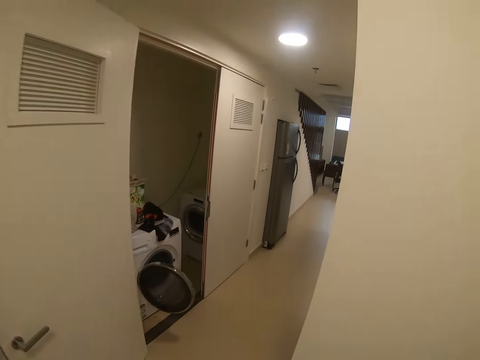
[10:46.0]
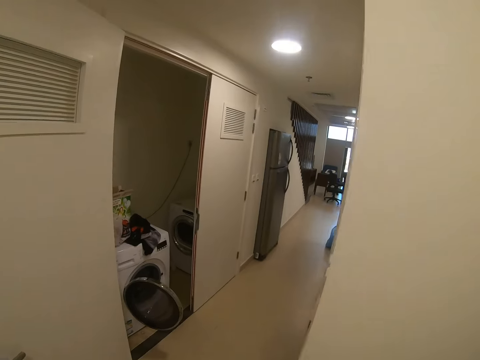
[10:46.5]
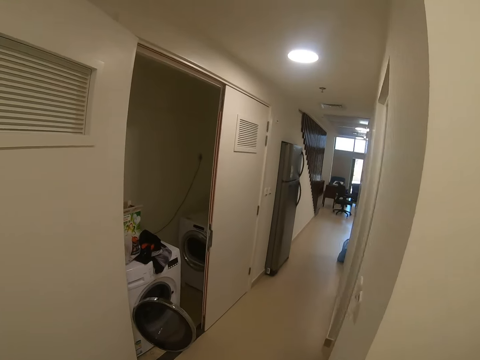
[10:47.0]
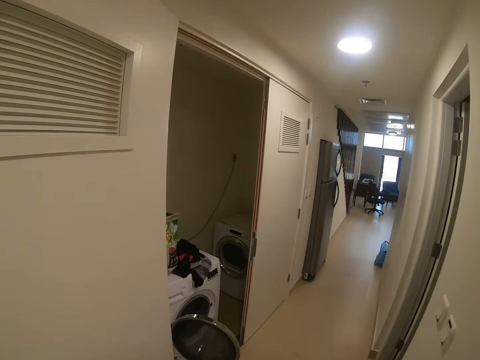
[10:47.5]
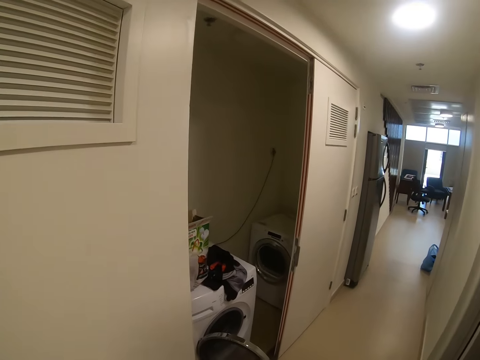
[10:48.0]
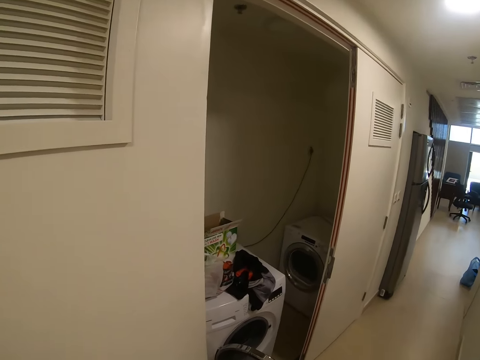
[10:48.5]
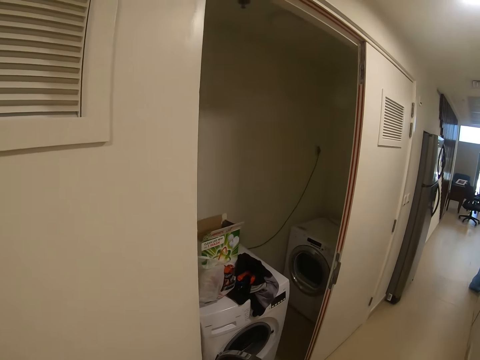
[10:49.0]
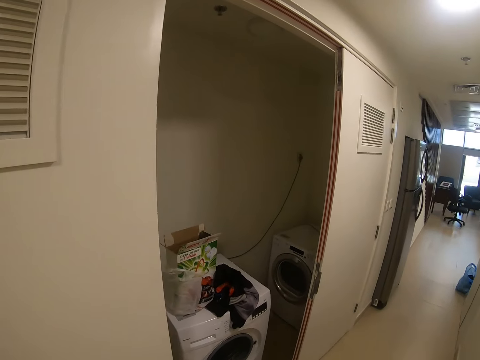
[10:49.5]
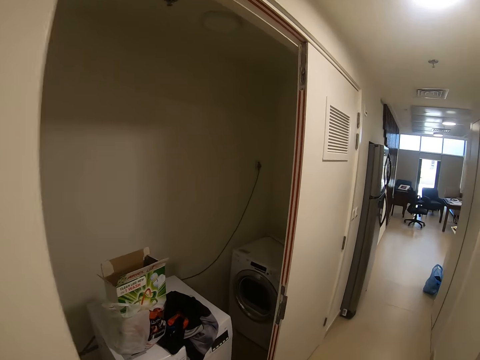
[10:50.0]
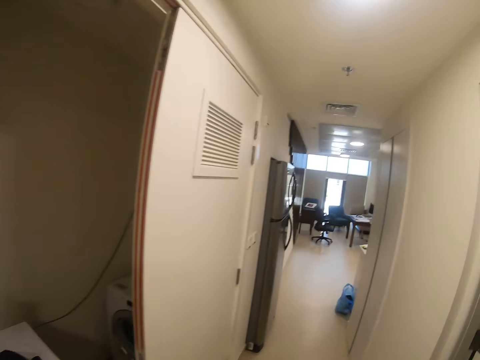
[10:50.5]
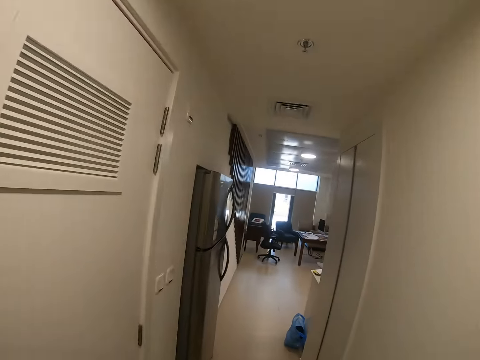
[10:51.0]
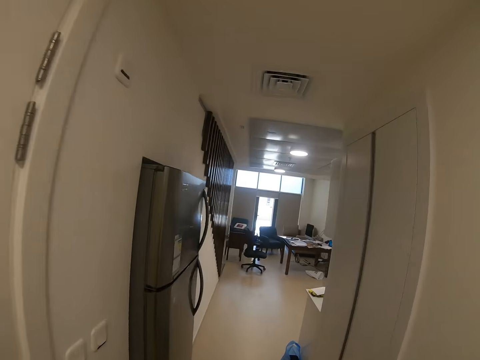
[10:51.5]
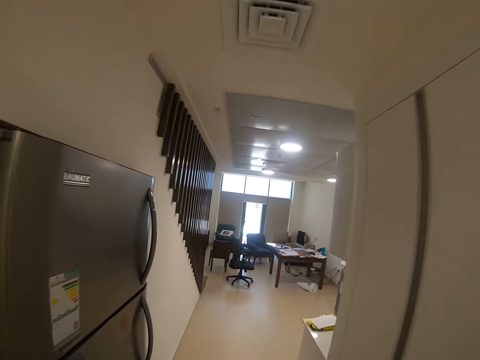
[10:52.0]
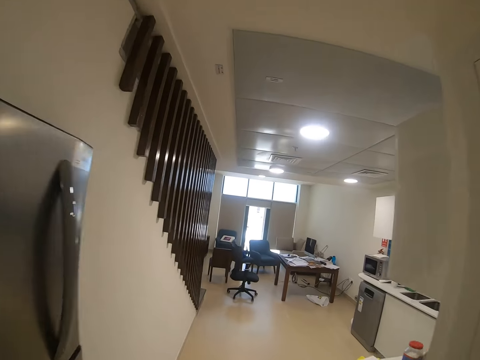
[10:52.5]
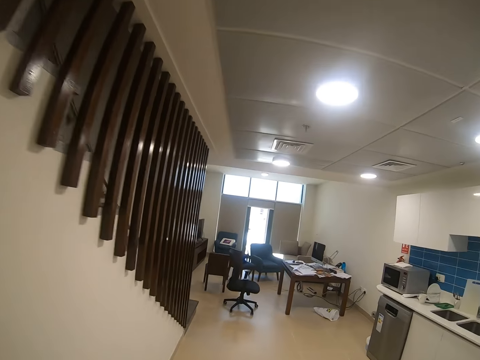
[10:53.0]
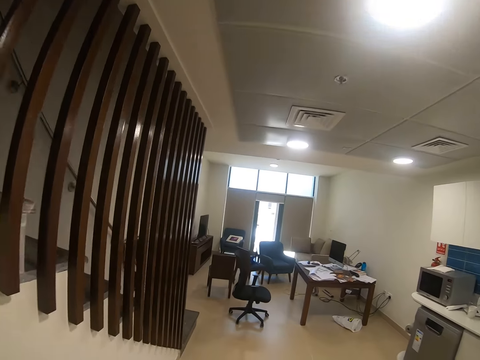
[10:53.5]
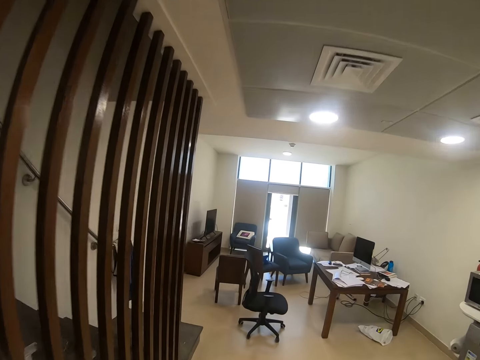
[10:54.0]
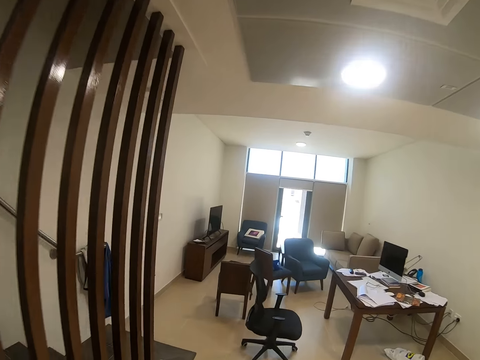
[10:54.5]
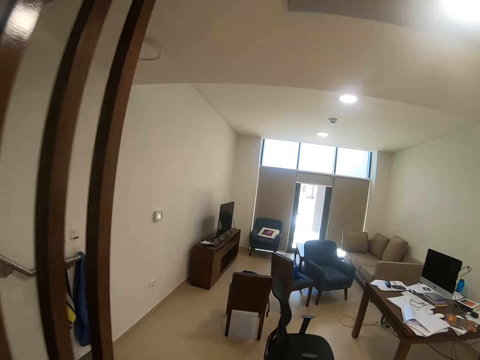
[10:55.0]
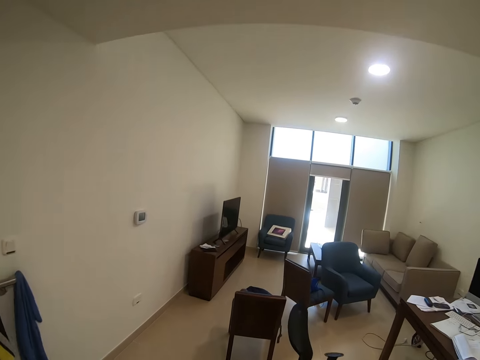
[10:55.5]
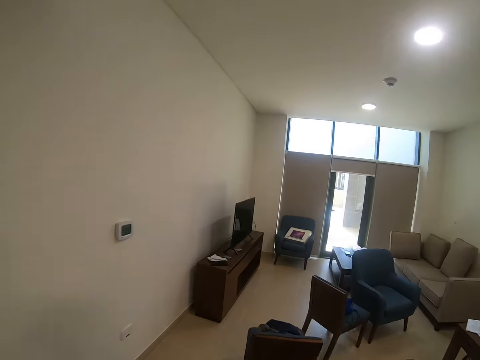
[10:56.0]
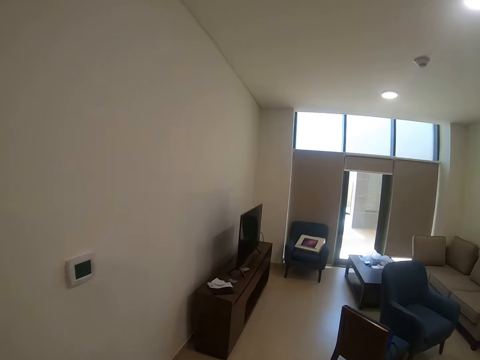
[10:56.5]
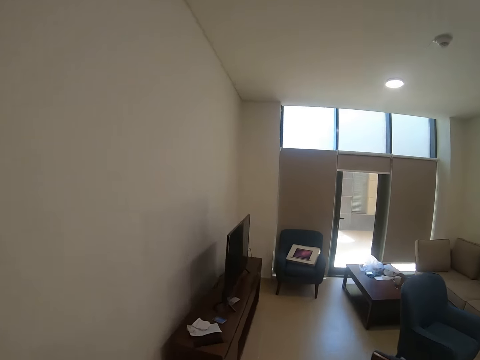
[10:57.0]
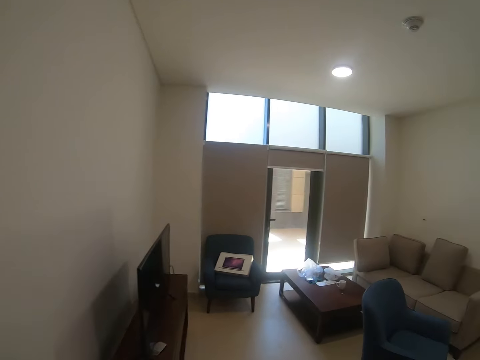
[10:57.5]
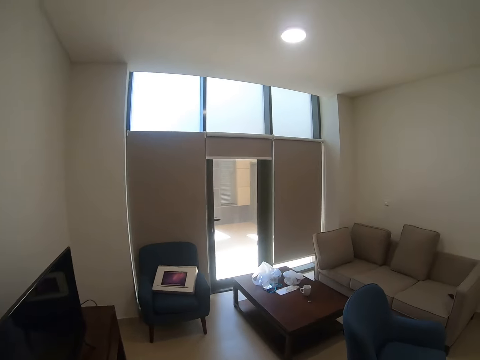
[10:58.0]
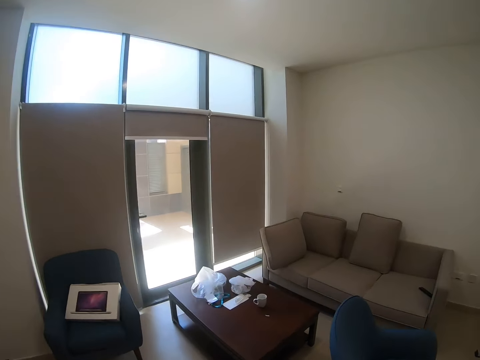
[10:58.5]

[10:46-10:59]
The camera wearer walks in the house. They walk around.

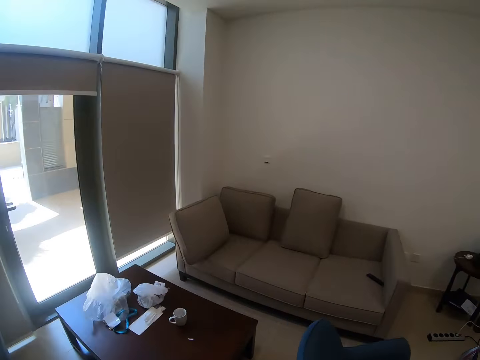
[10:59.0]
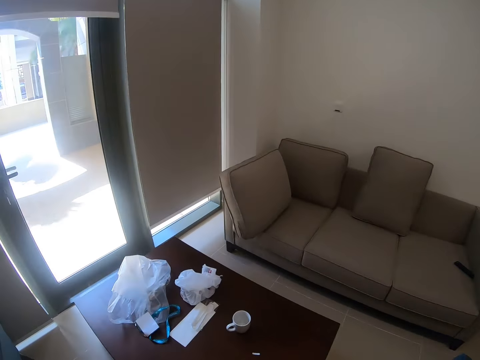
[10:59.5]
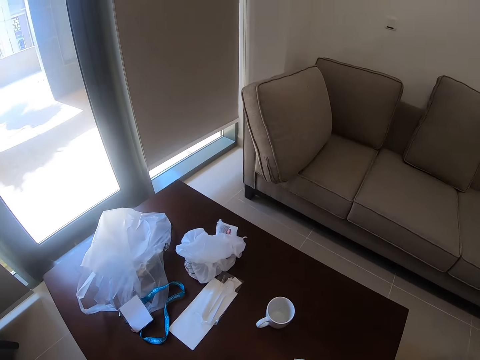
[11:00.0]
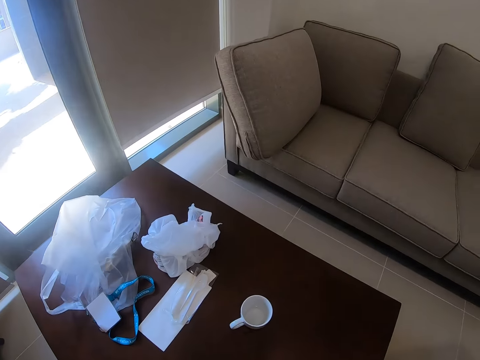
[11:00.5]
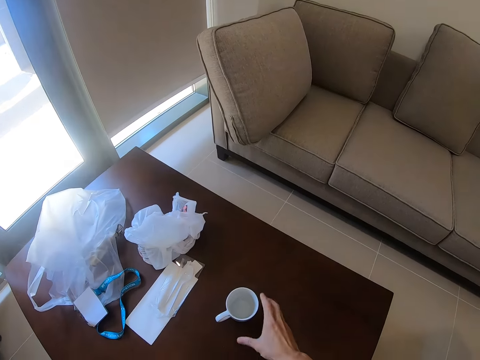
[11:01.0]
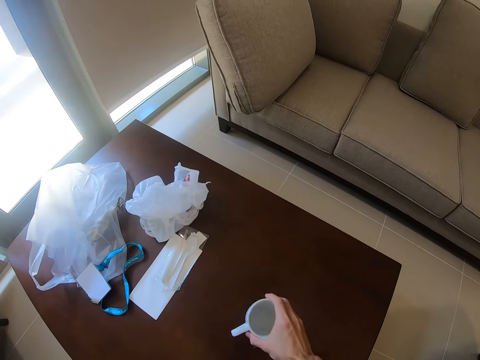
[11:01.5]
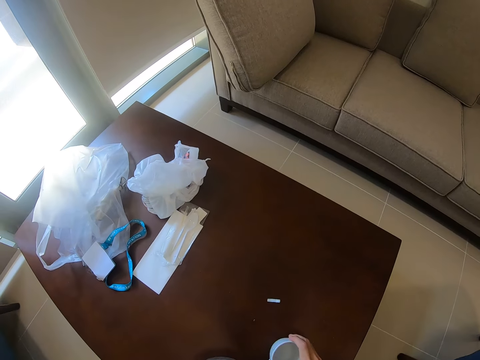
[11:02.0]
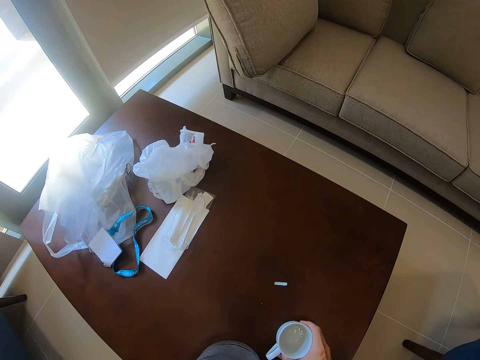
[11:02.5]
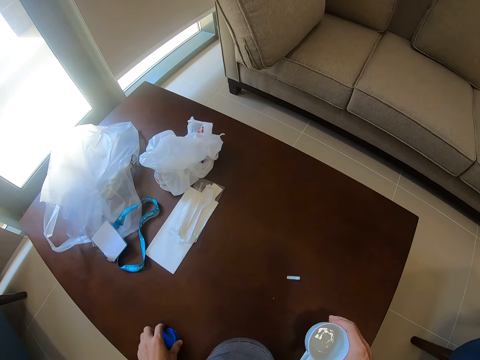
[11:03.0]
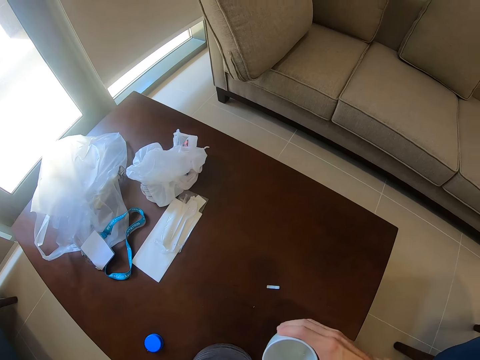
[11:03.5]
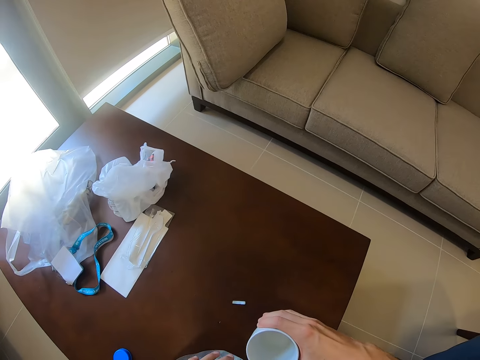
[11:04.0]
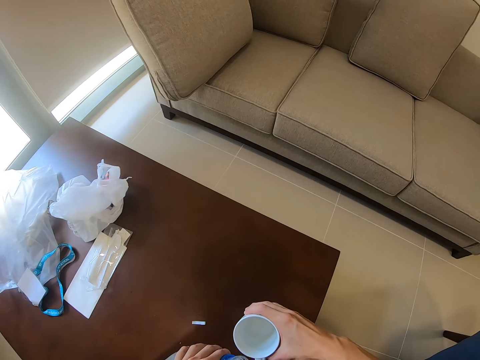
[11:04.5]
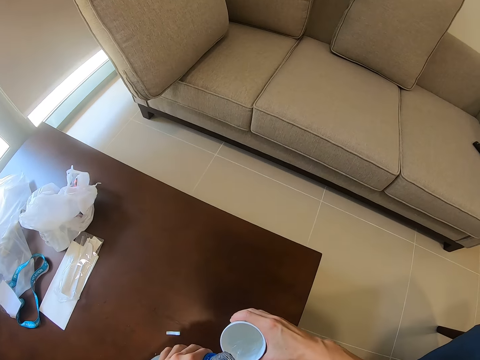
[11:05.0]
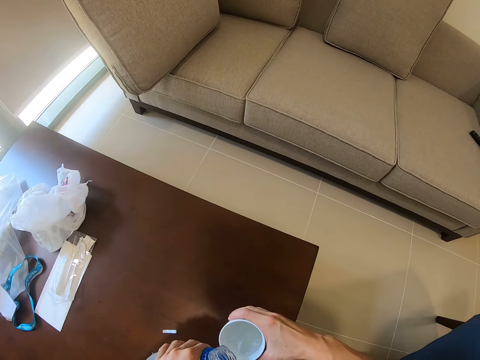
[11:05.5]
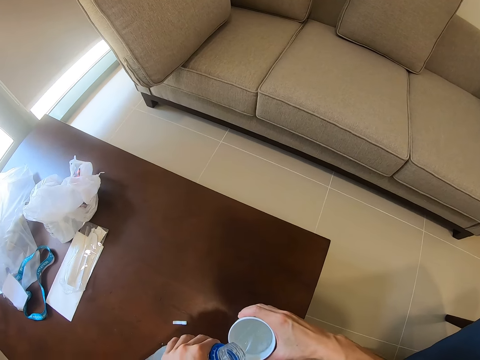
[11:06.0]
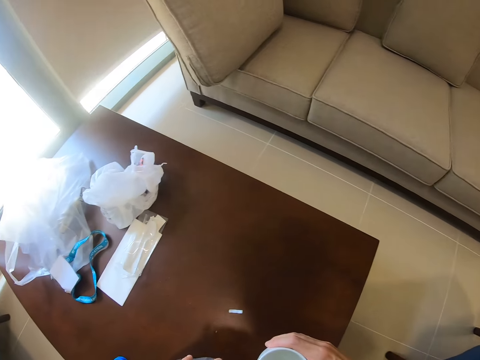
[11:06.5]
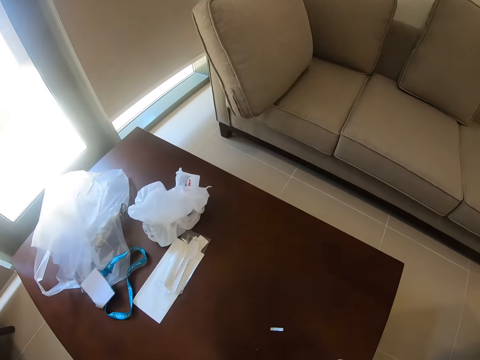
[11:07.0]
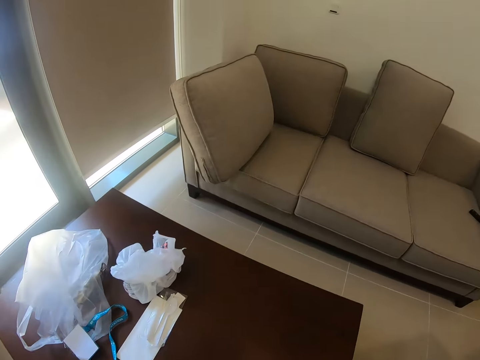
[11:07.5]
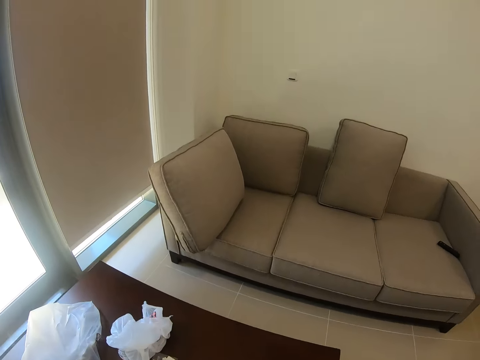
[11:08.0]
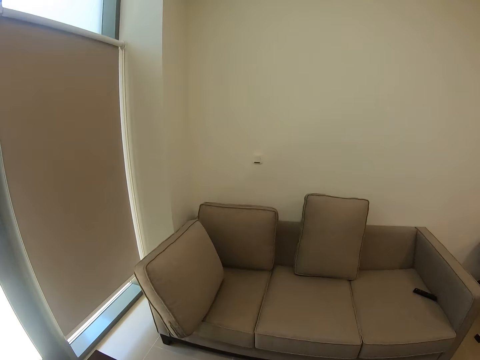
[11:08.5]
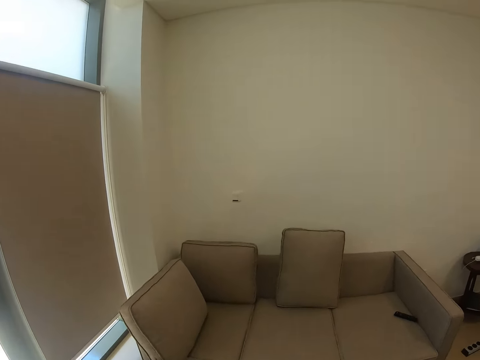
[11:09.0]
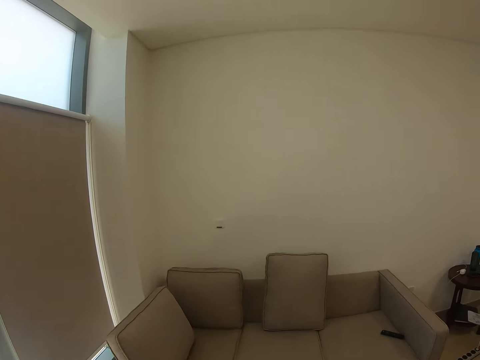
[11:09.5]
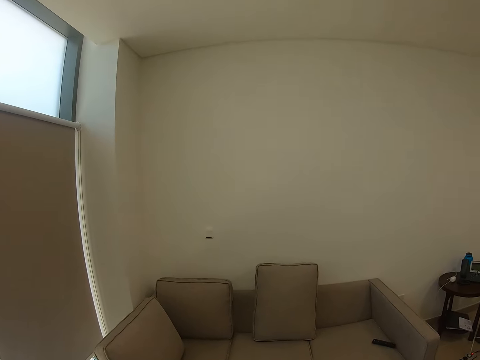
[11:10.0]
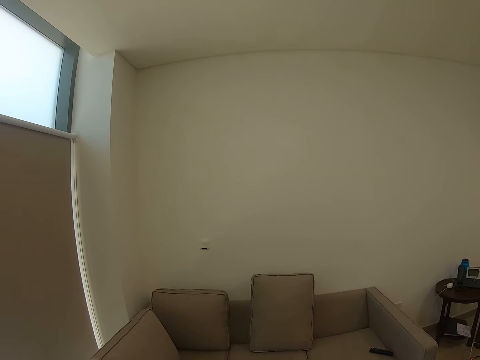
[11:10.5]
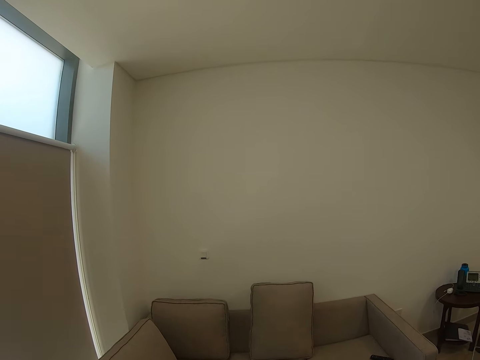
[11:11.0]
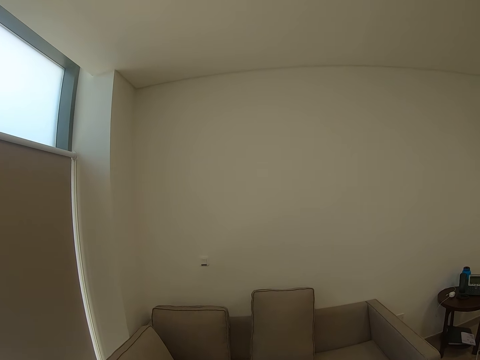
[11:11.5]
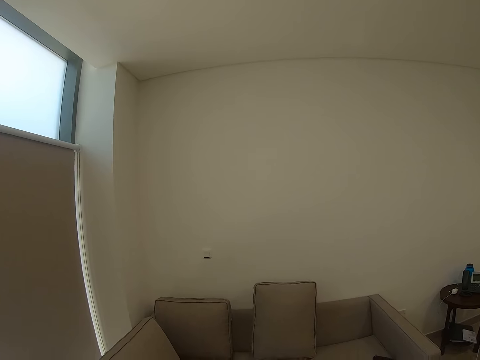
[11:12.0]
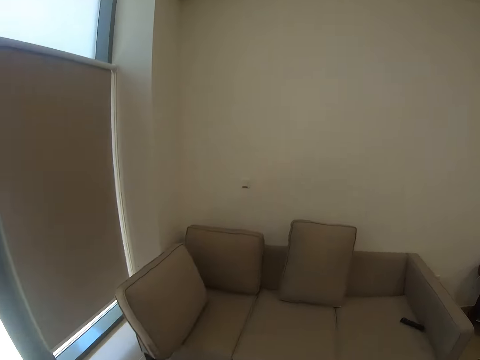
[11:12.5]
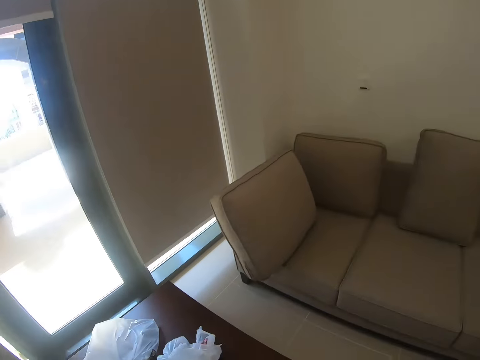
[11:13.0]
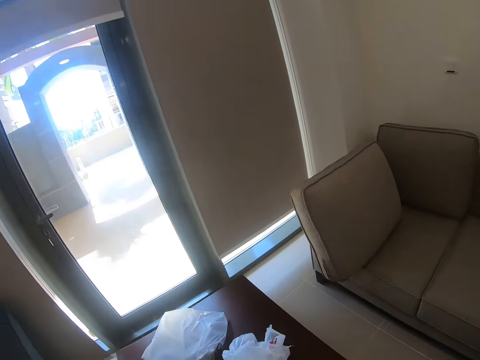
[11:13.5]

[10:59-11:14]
The camera wearer picks up a cup on the table. They put a bottle cap on the table. They pour water from a water bottle into the cup. They look around.
